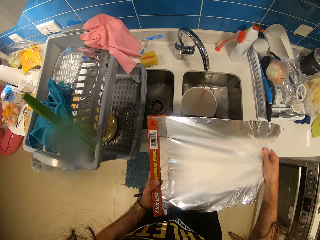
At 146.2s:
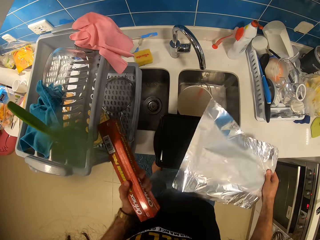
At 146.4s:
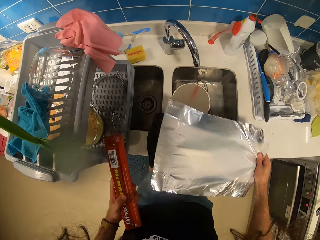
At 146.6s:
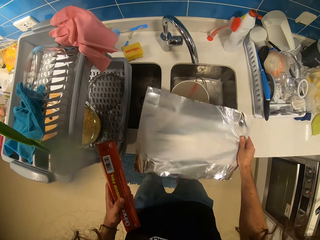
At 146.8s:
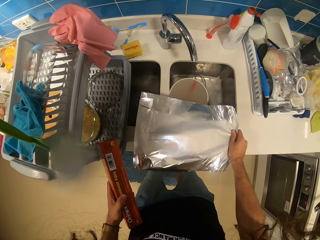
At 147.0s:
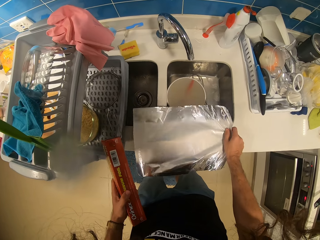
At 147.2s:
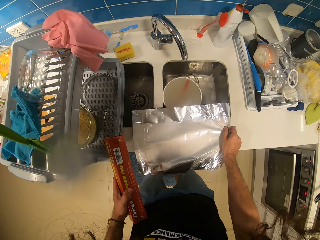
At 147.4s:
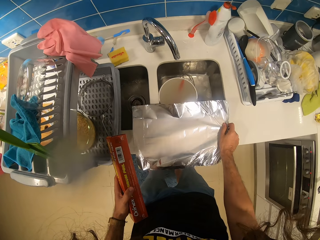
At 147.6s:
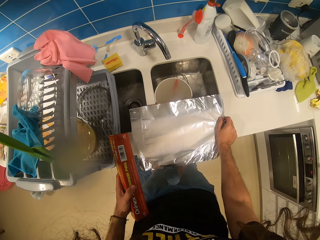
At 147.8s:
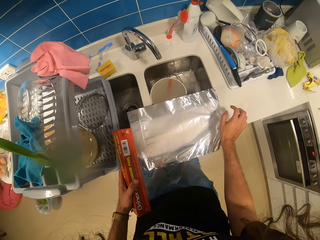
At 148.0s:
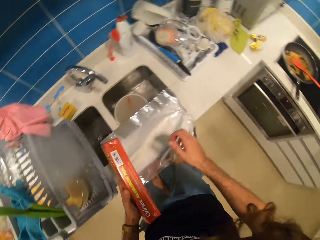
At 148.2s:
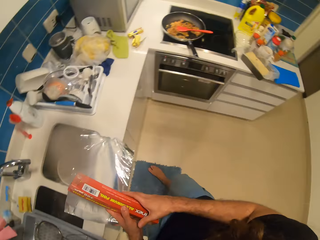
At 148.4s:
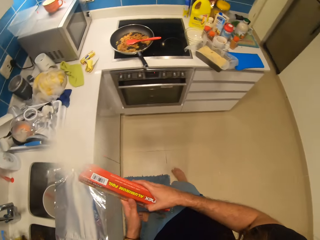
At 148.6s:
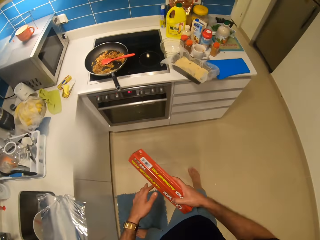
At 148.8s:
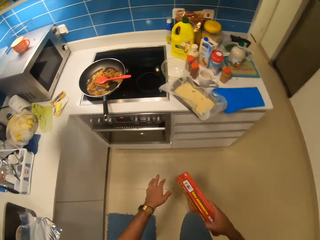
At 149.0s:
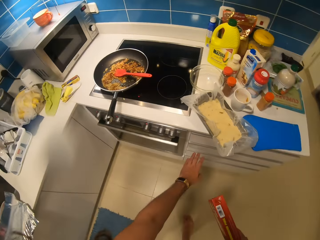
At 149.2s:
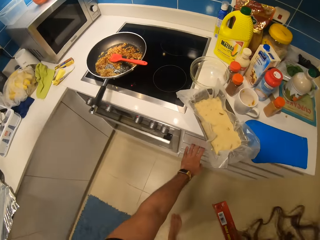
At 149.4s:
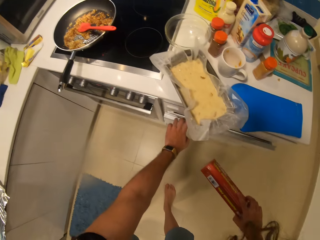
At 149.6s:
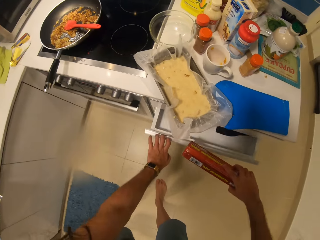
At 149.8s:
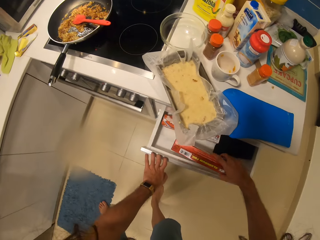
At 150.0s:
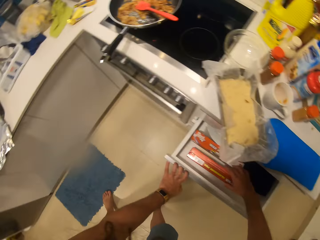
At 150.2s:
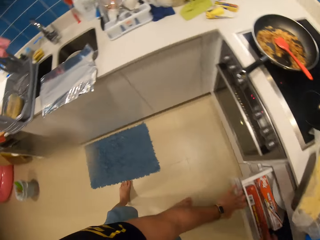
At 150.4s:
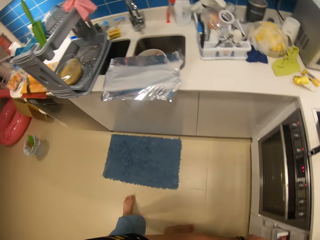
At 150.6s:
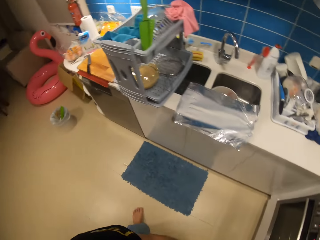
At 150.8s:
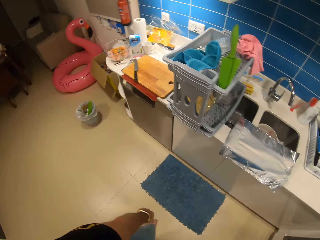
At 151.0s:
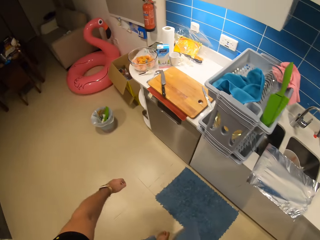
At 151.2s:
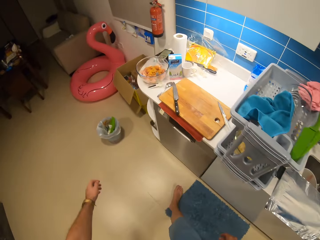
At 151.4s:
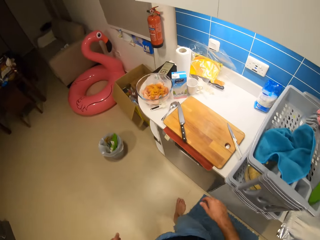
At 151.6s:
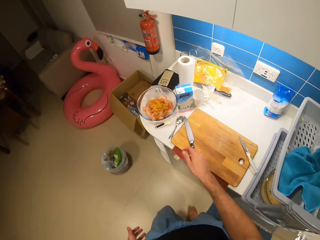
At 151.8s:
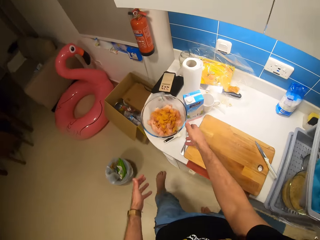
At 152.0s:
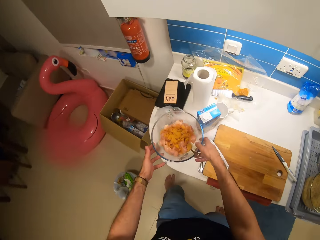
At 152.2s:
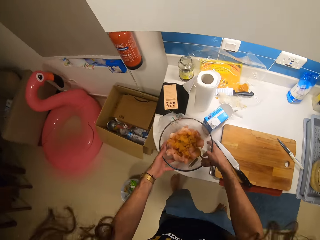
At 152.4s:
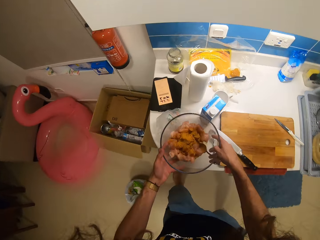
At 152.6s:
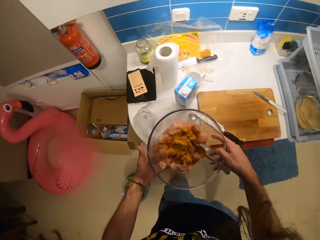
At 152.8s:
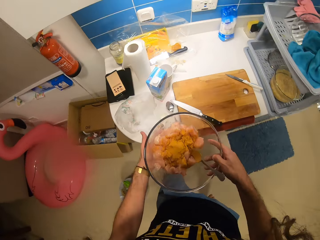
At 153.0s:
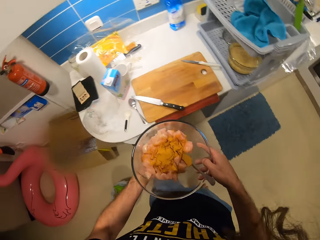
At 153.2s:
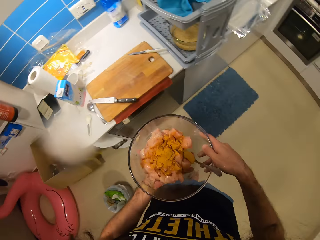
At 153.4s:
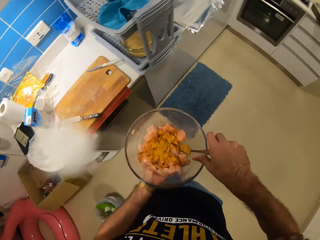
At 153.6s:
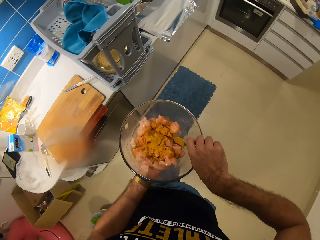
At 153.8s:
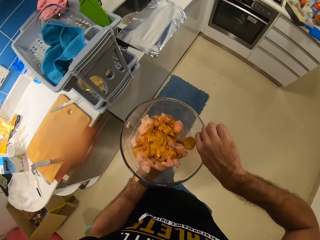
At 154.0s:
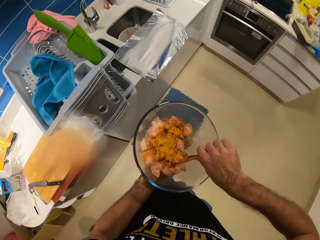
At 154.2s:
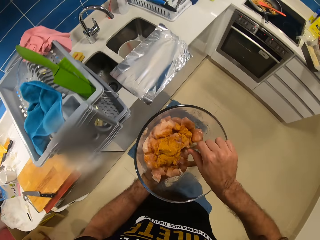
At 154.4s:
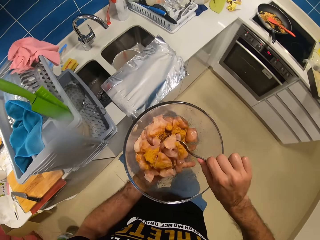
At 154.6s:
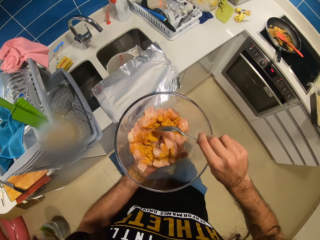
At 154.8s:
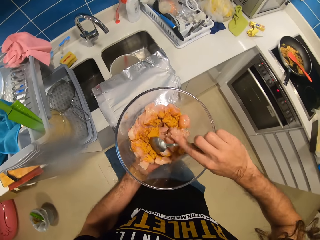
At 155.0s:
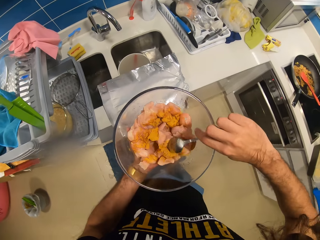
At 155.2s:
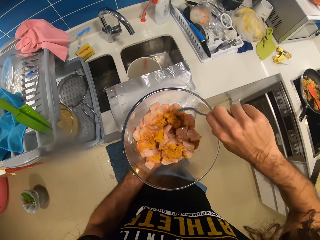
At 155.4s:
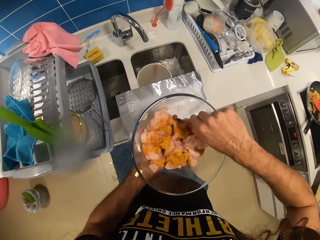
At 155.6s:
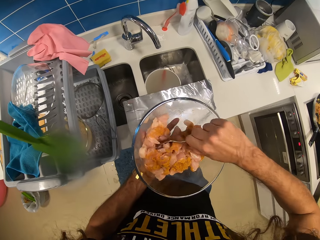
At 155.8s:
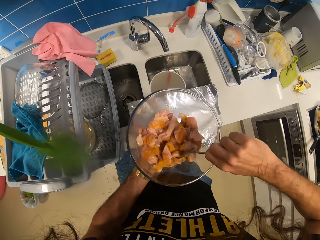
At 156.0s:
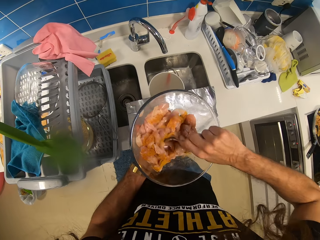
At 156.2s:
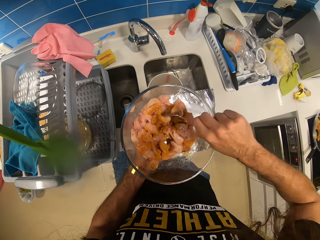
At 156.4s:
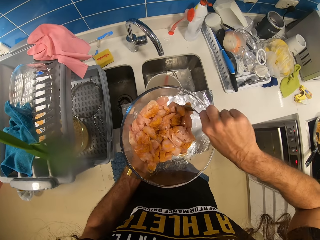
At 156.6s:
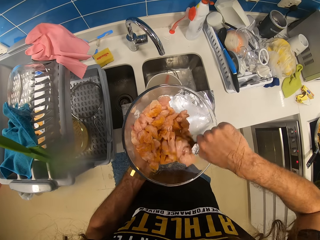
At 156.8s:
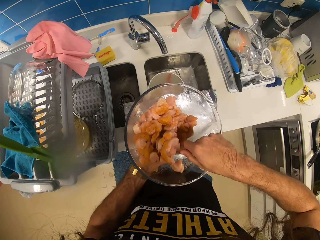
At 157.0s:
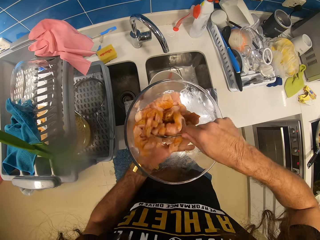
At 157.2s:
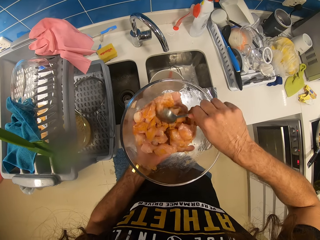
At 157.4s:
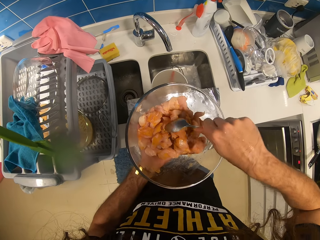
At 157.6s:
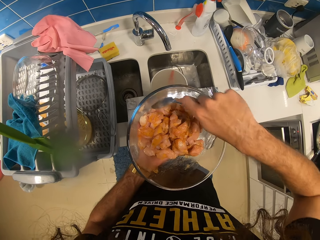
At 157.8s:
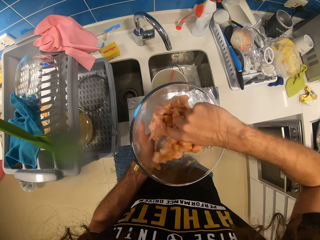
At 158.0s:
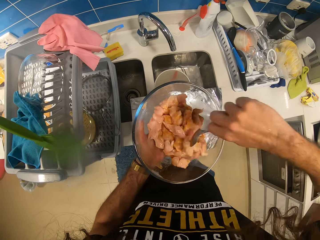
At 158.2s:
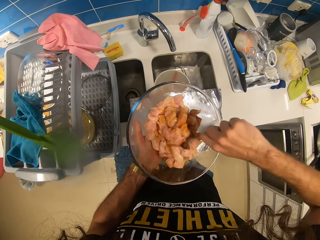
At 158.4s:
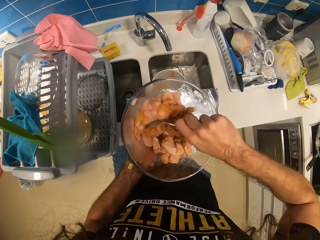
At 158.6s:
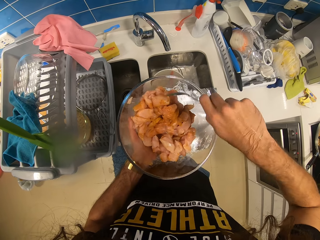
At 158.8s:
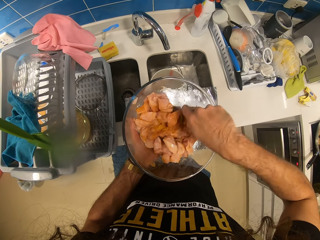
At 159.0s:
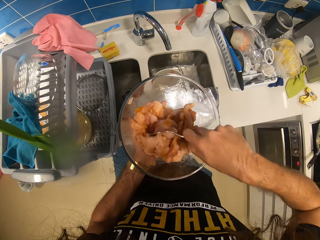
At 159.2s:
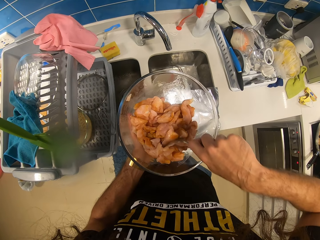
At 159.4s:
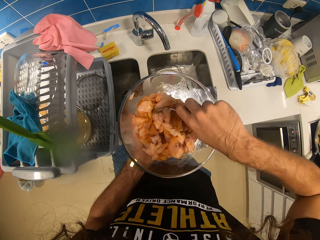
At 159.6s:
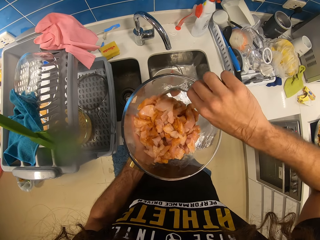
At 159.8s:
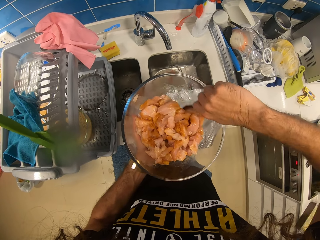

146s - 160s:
The camera wearer tears the foil paper. They put the foil paper on the counter top. They open the drawer and put the foil in the drawer. They pick up the bowl with meat. They stir the chicken in the bowl.

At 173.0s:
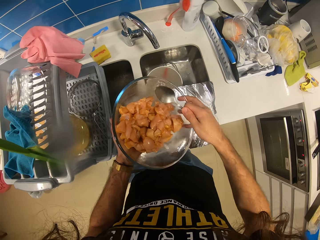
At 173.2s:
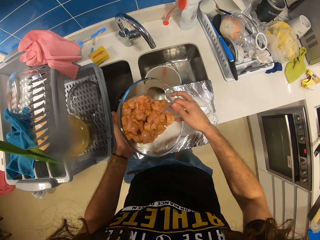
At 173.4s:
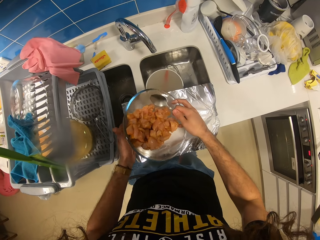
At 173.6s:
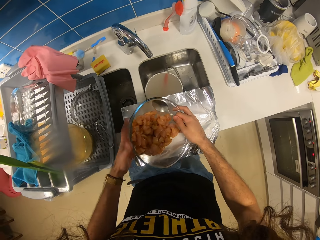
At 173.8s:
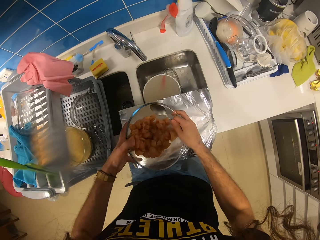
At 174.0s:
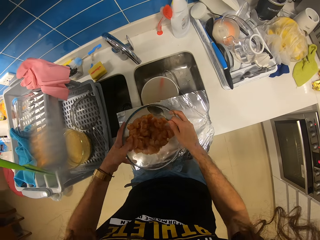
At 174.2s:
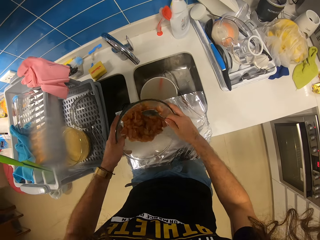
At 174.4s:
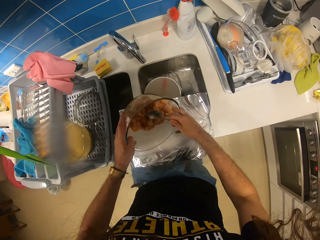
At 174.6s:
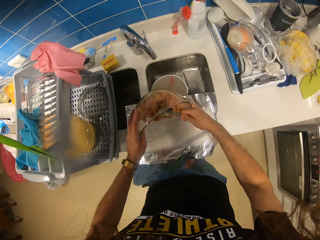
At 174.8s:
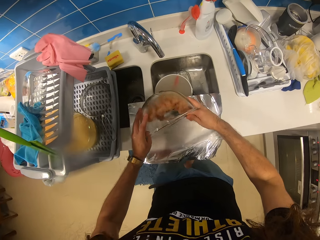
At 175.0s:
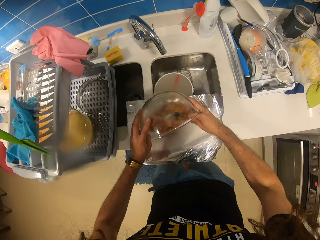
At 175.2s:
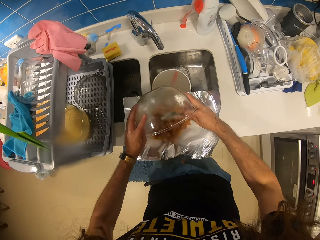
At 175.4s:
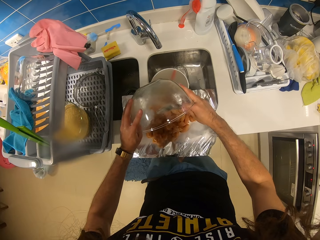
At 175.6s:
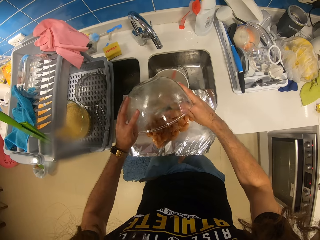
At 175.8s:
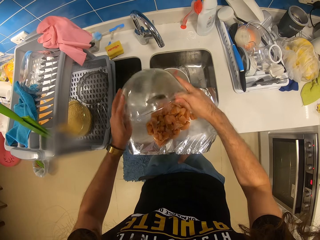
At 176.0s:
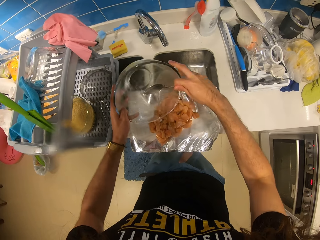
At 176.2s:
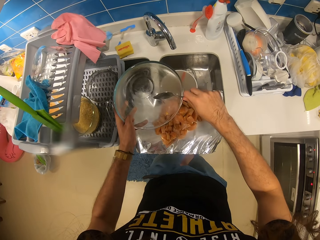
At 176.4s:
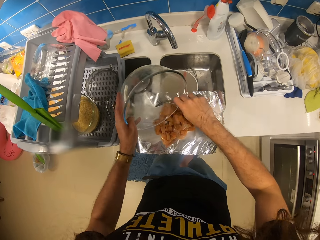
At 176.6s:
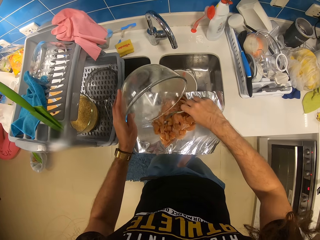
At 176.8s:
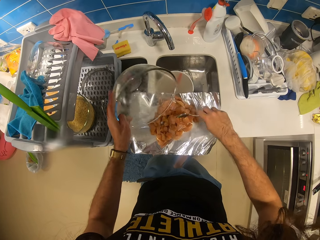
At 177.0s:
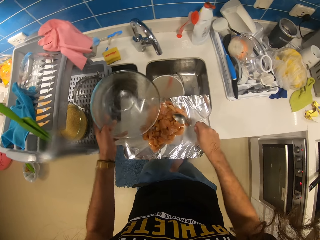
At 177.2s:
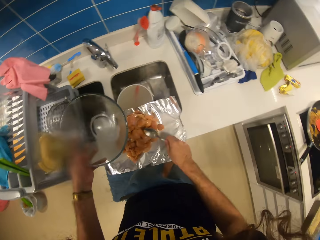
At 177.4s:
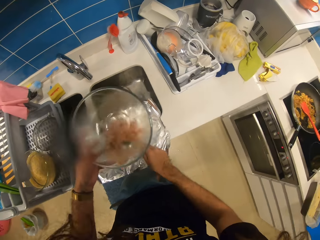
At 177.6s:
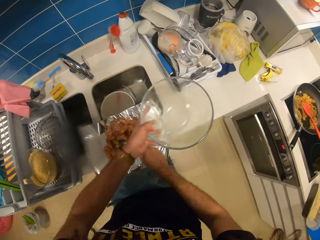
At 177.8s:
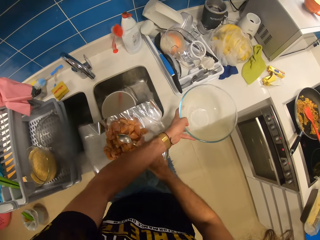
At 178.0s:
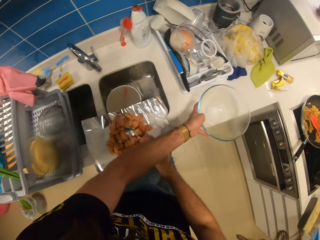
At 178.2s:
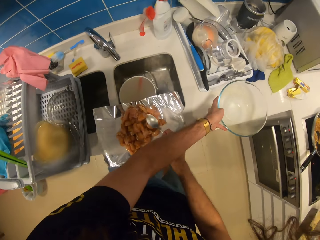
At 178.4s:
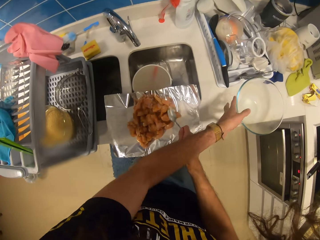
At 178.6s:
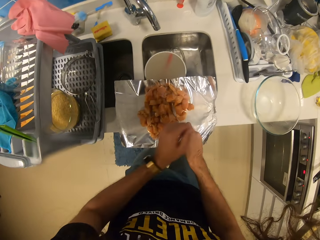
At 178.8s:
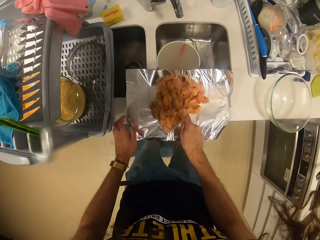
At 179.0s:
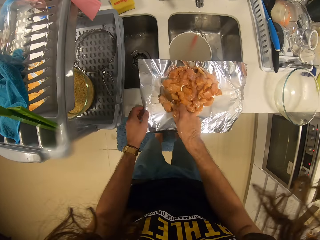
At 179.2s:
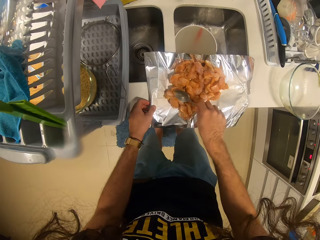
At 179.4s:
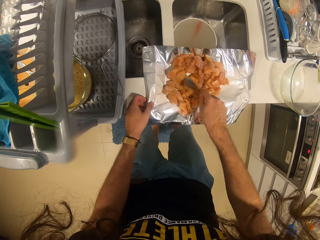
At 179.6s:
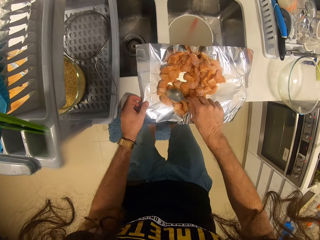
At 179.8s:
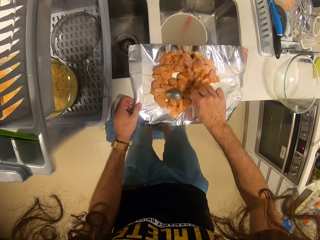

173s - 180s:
The camera wearer puts the chicken on the foil paper. They put the bowl aside. They put the tray on the countertop. They spread the chicken on the foil paper.
